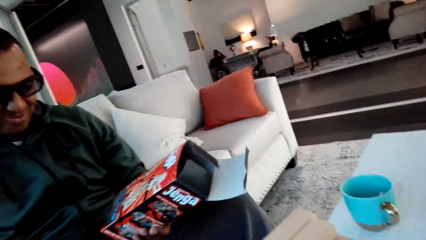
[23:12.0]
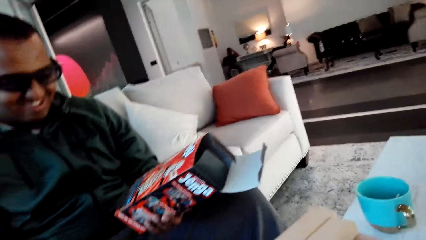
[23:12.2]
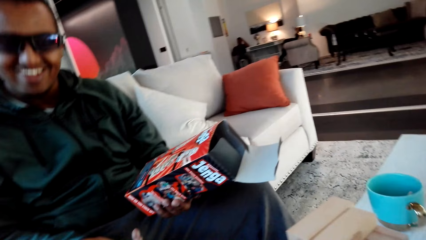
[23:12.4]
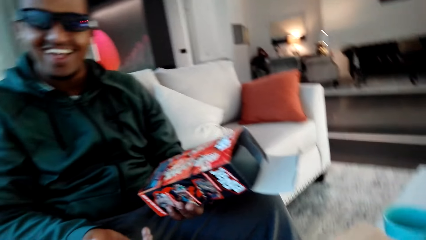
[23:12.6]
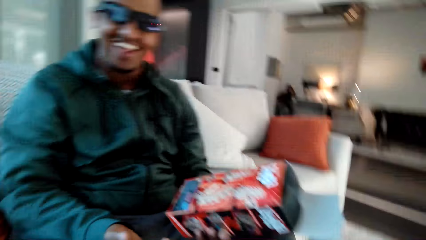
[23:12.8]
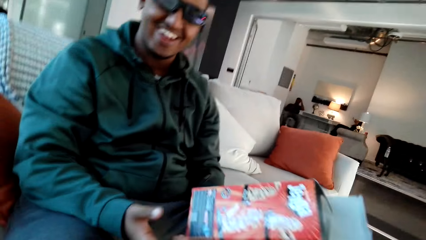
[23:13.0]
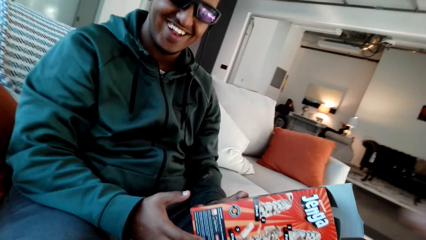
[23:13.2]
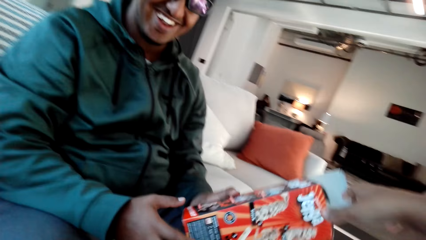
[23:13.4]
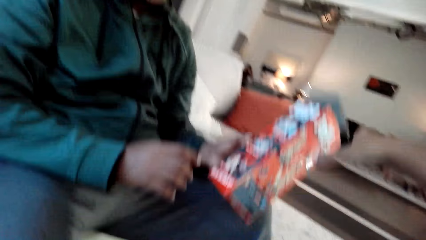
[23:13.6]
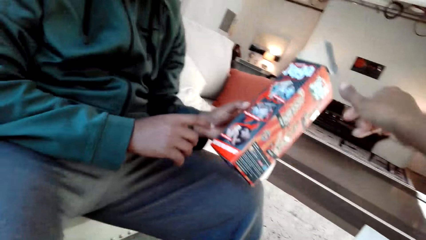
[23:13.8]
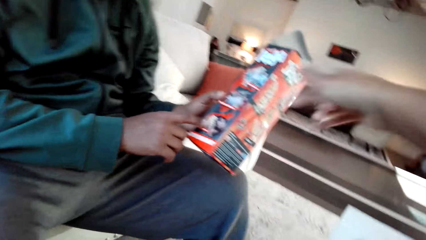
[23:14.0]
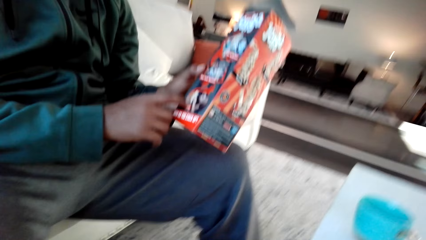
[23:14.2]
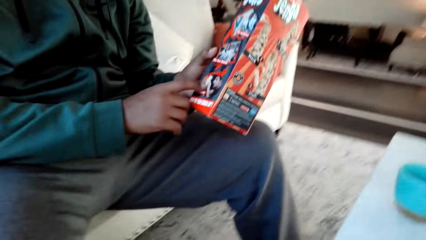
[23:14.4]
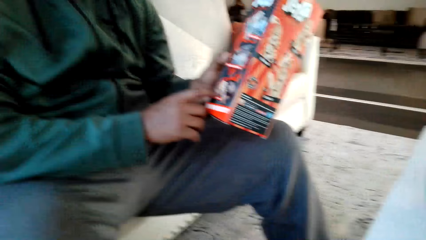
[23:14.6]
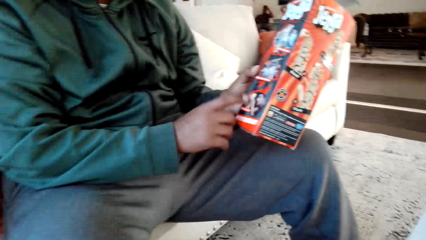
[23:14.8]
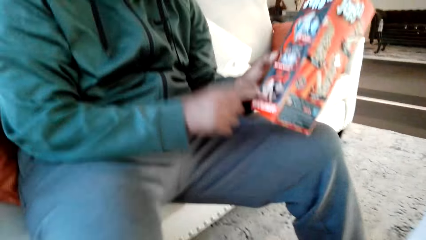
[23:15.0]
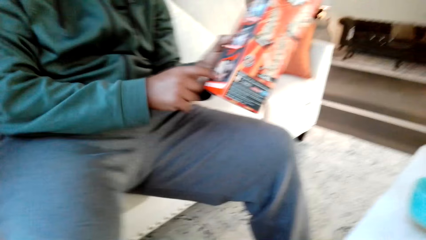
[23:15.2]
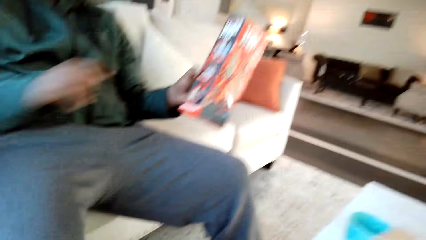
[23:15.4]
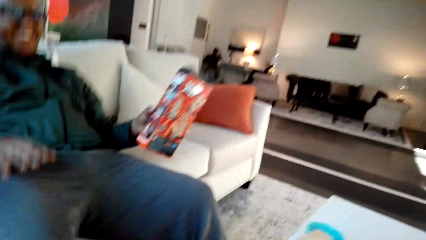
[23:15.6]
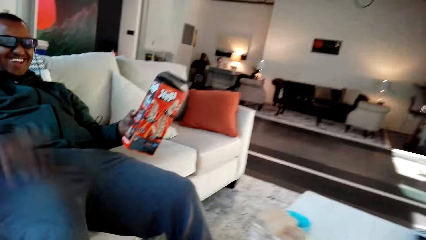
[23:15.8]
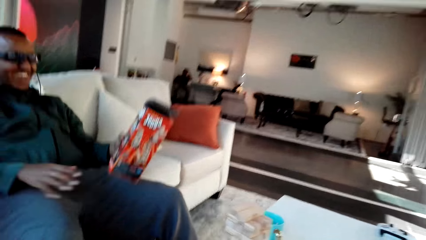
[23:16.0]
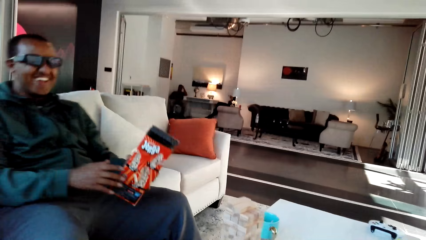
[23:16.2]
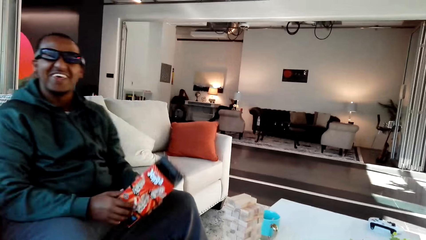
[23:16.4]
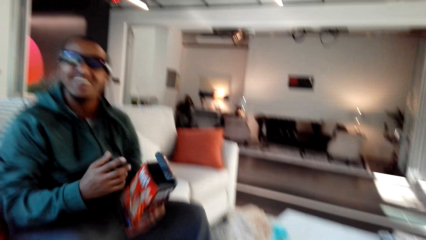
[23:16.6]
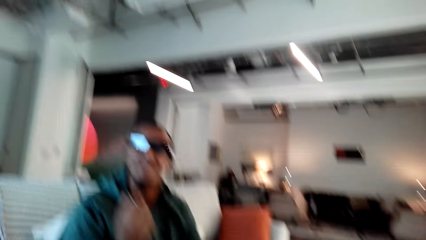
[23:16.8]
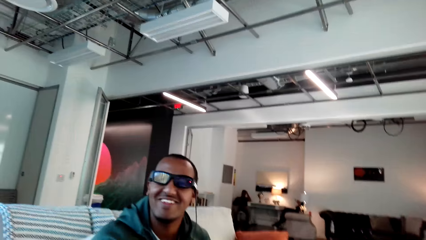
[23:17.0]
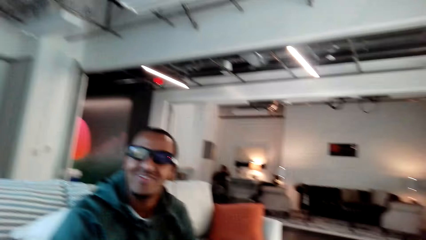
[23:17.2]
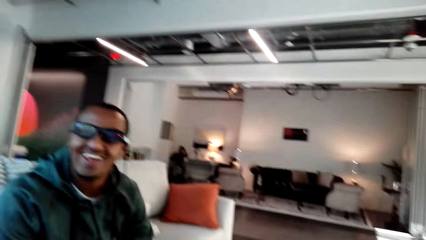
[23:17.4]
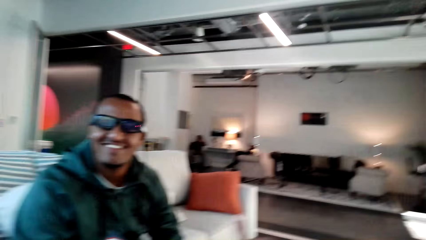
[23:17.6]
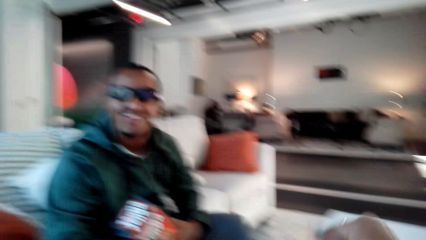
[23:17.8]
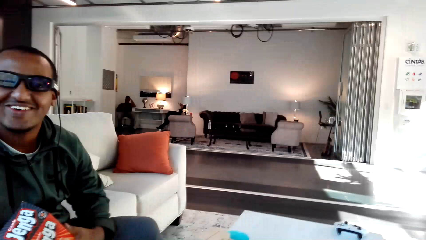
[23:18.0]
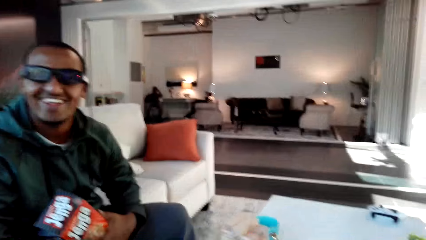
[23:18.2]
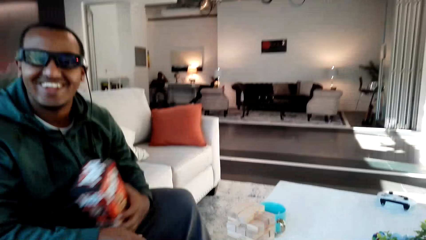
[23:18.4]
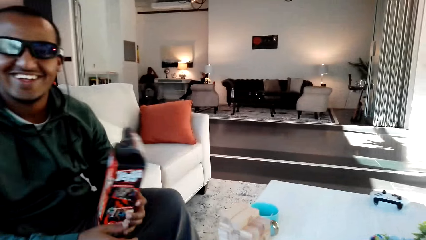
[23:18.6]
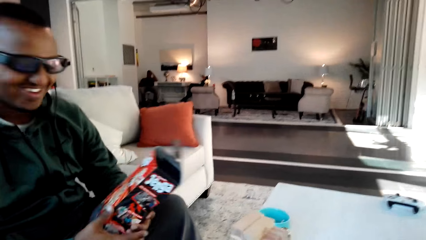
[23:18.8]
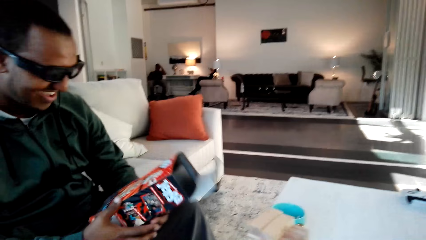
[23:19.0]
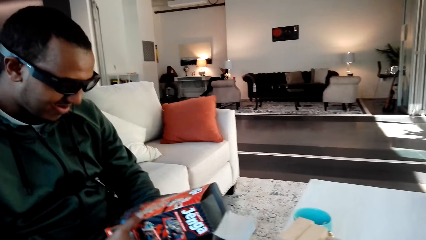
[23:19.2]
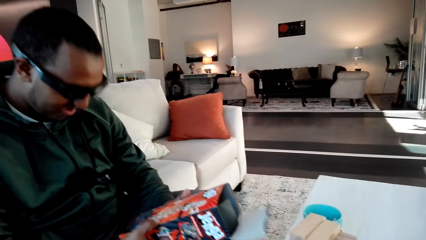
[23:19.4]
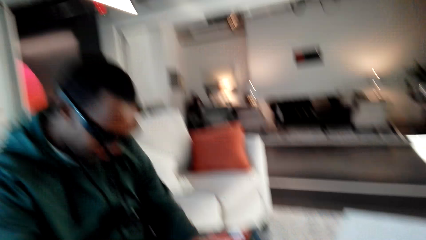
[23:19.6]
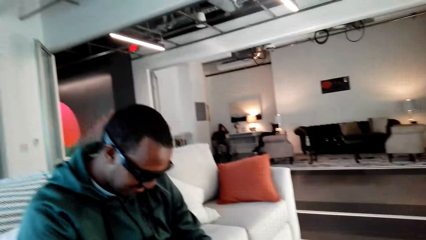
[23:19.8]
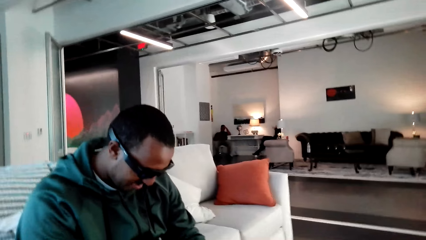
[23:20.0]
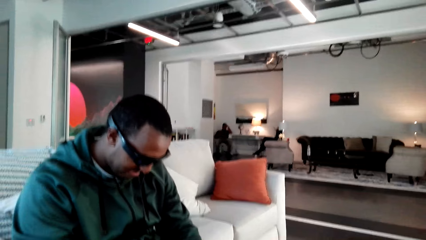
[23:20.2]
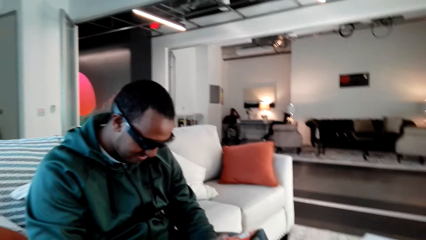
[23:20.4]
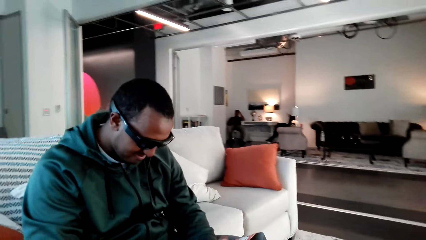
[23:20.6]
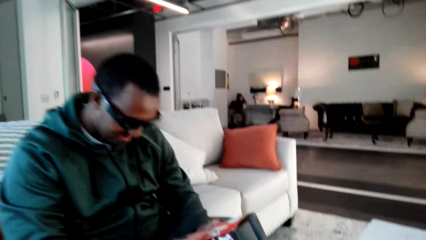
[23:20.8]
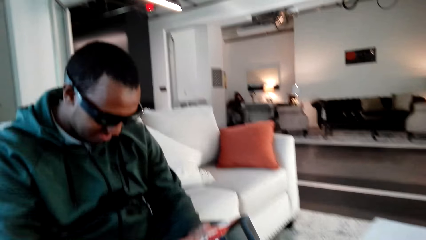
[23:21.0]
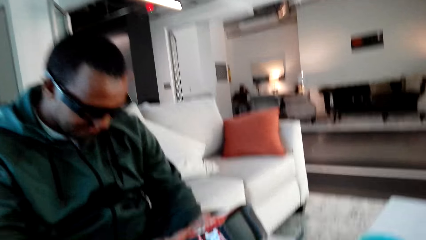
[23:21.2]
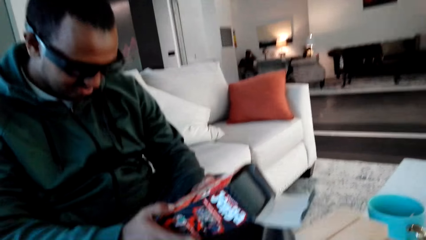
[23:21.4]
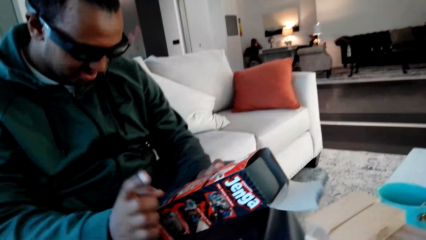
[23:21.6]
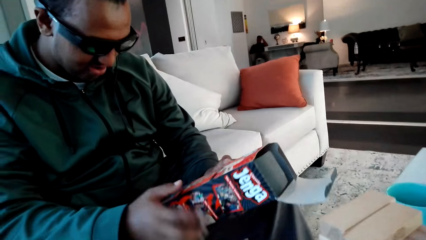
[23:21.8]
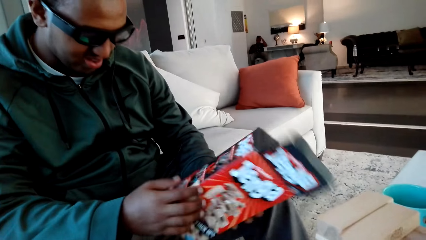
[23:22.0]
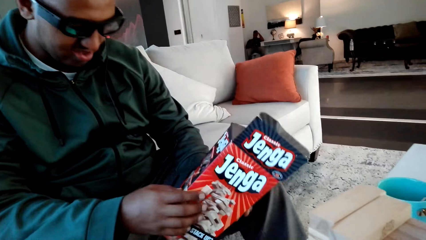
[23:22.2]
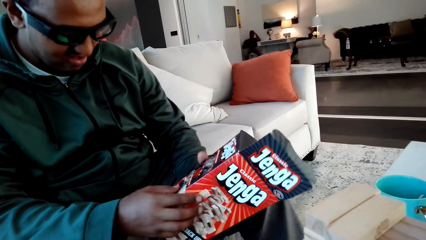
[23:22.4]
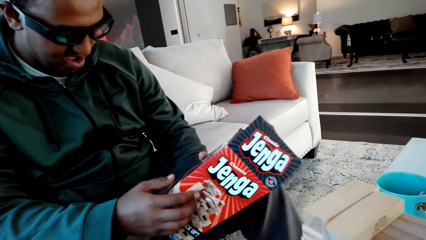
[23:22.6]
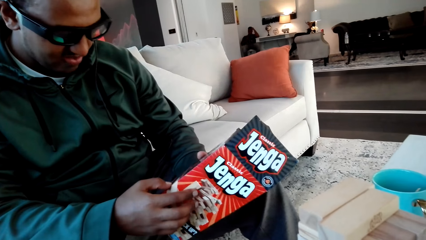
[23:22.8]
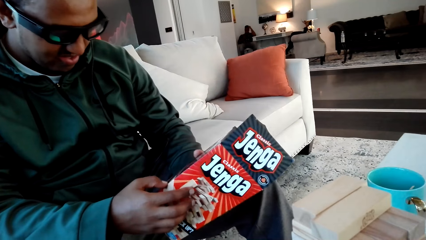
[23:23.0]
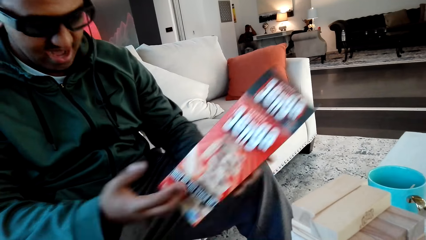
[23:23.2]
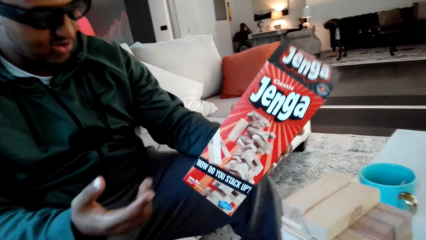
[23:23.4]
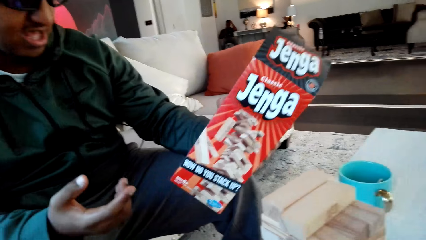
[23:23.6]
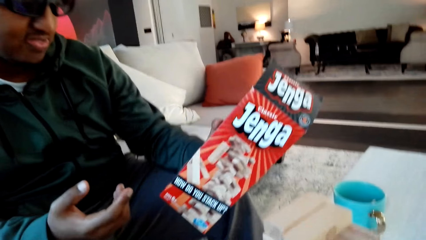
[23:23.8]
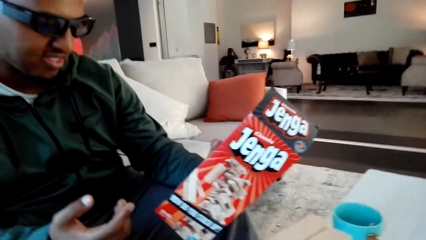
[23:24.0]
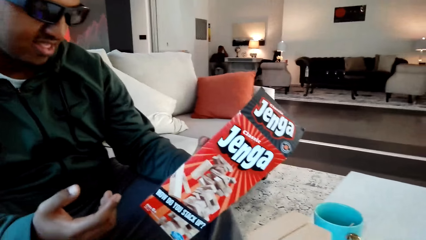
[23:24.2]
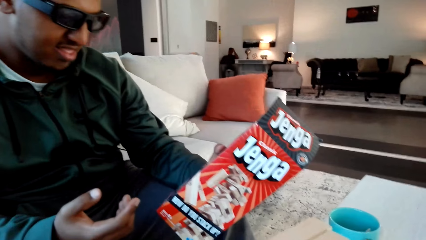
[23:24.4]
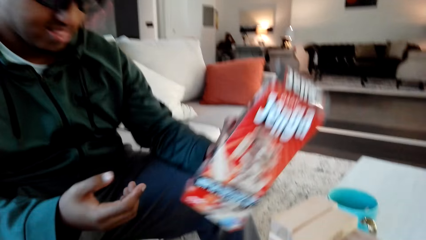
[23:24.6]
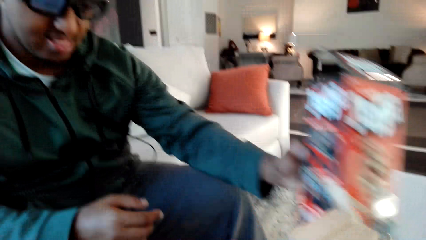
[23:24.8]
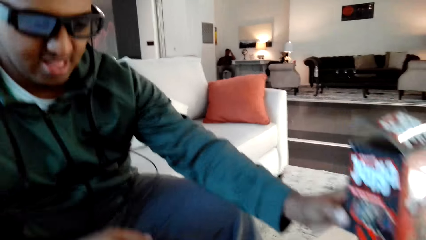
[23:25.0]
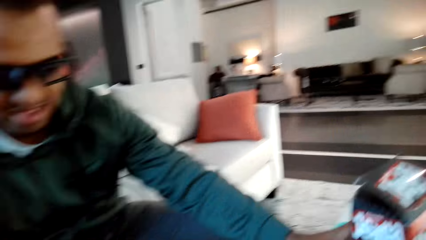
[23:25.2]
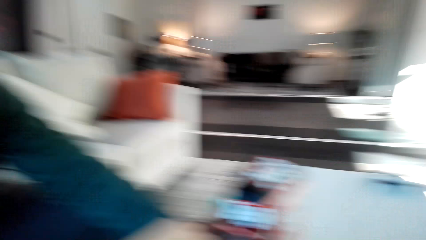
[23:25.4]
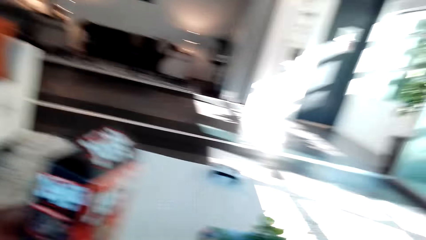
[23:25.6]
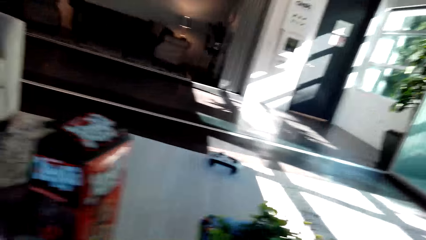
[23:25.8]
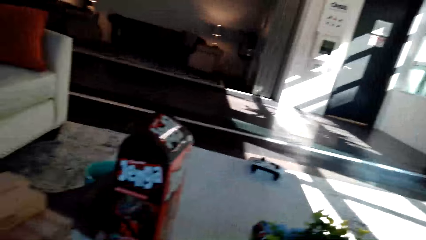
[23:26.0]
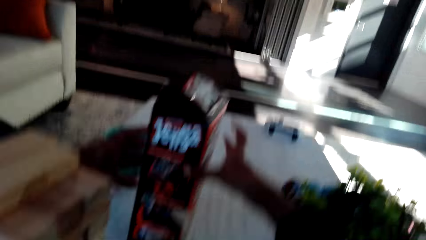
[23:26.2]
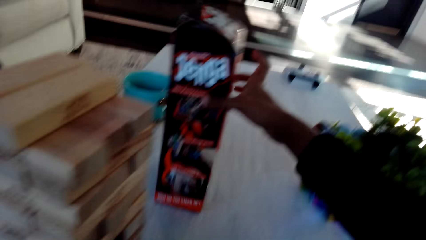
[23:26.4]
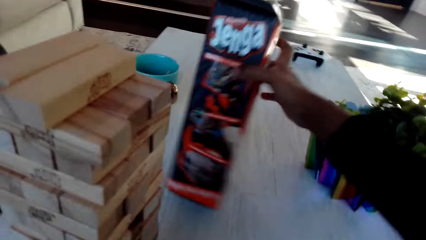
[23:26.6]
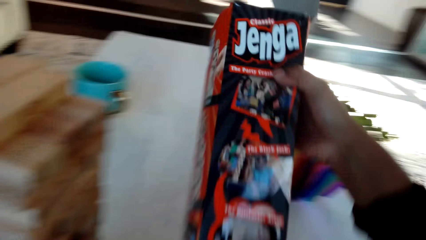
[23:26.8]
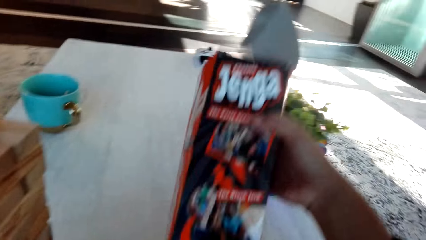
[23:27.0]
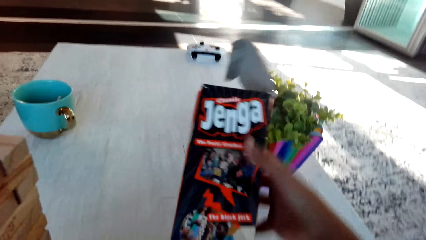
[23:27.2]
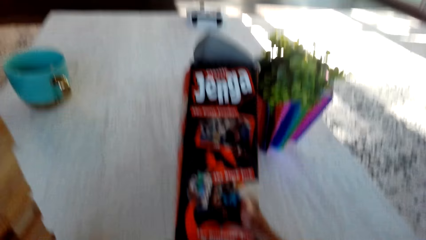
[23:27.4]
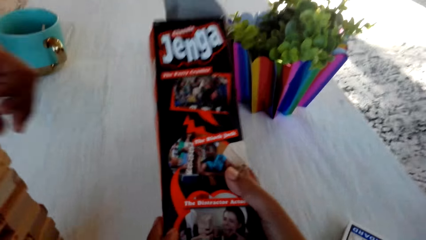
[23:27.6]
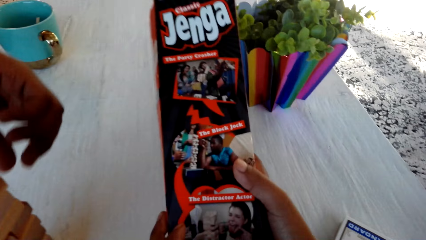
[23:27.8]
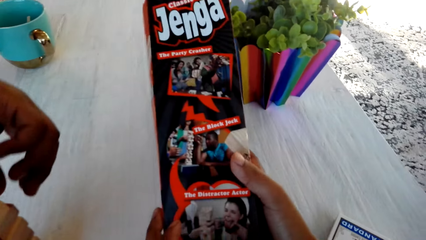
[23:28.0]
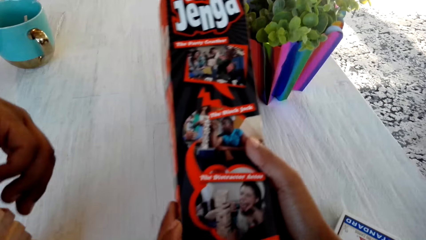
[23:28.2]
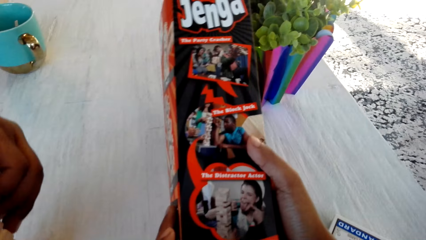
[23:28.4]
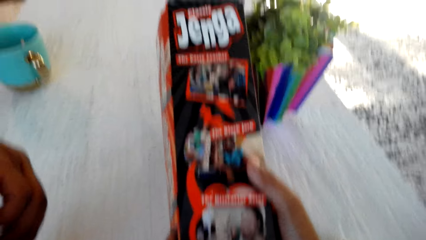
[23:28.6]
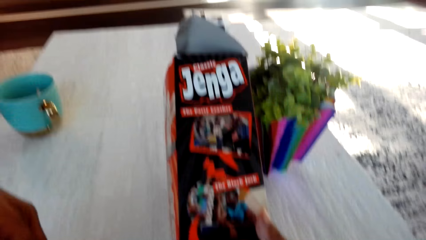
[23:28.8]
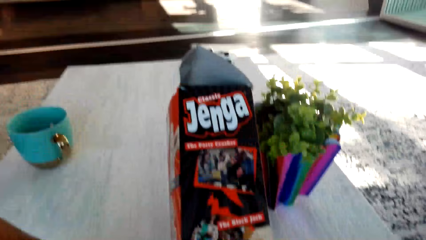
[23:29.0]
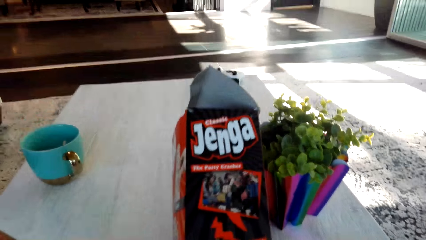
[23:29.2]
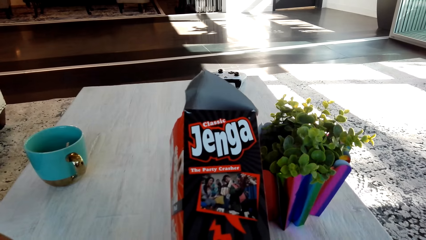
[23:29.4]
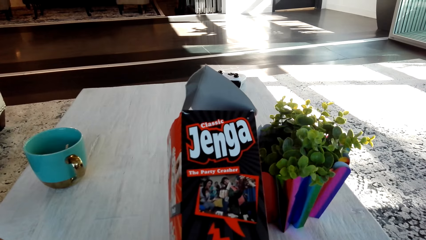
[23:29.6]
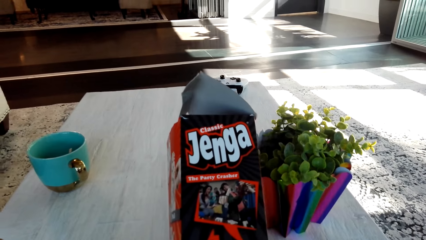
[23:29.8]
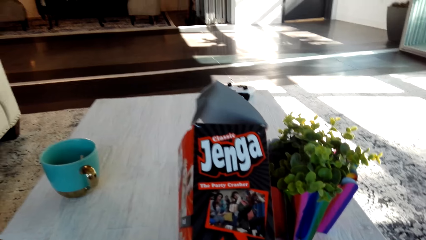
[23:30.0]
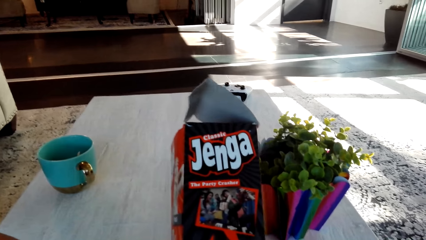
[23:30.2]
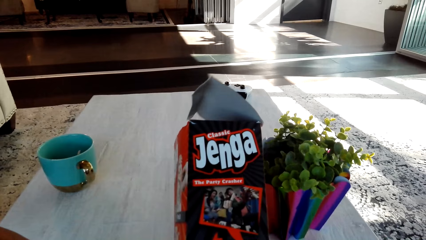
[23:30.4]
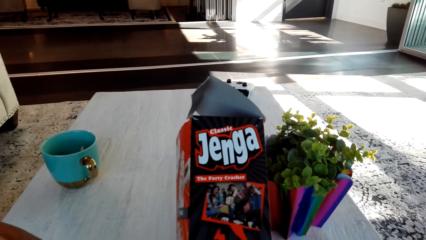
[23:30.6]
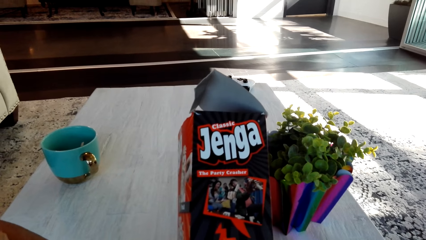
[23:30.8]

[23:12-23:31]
The camera wearer converses with a man. The man checks the box. The camera wearer converses with the man. The man places the box on the table. The camera wearer picks up the box and checks the box. They converse with the man and check the box.
